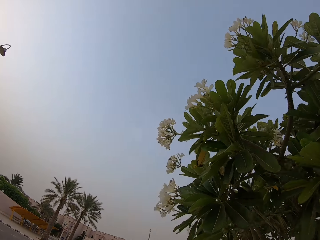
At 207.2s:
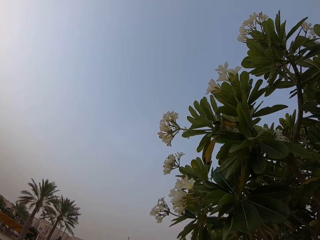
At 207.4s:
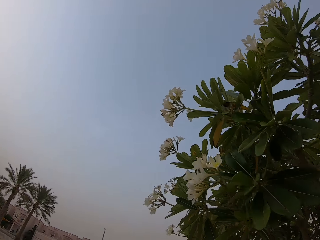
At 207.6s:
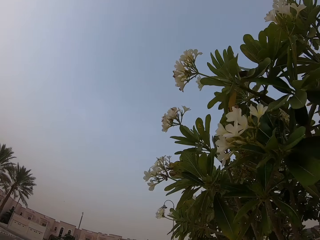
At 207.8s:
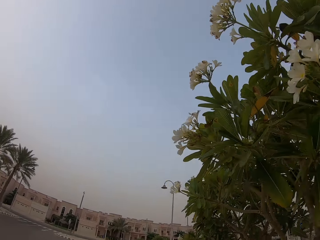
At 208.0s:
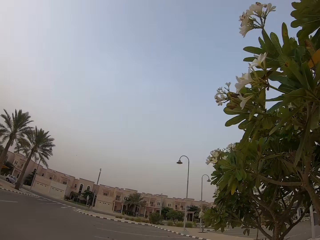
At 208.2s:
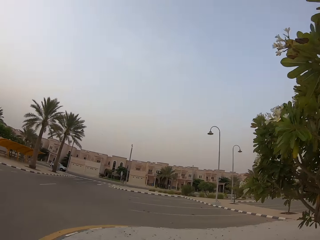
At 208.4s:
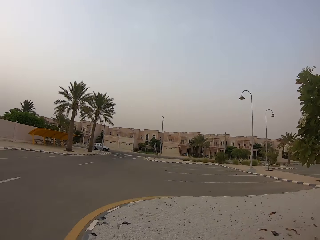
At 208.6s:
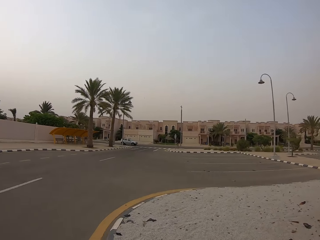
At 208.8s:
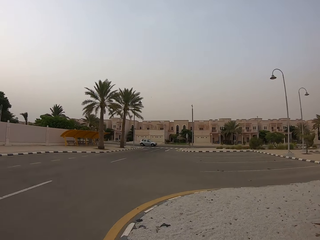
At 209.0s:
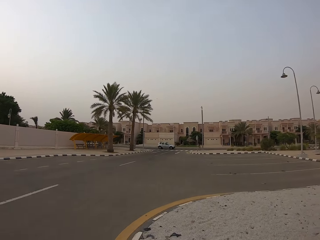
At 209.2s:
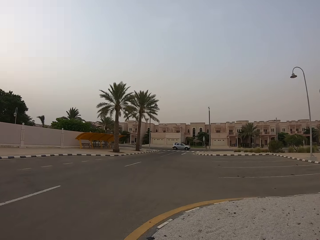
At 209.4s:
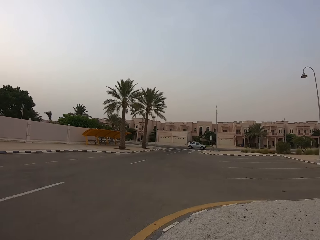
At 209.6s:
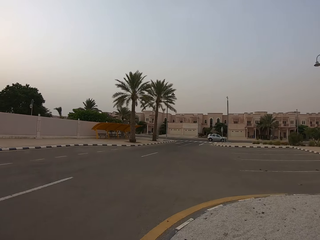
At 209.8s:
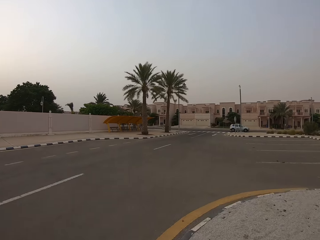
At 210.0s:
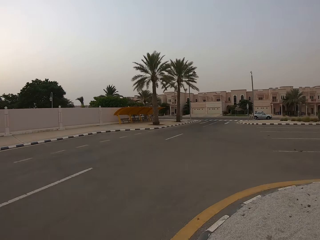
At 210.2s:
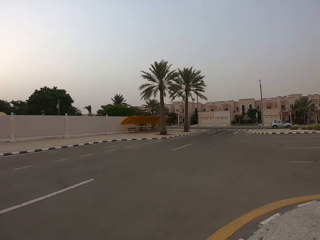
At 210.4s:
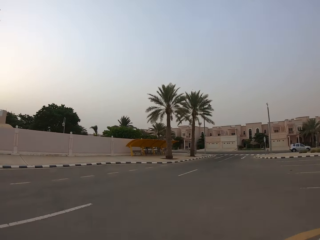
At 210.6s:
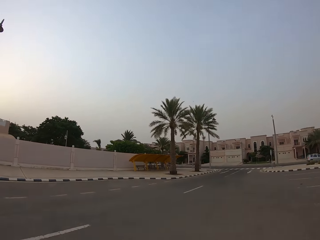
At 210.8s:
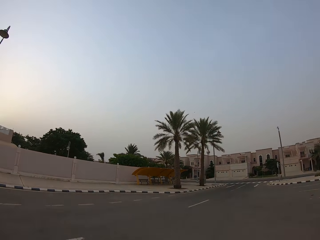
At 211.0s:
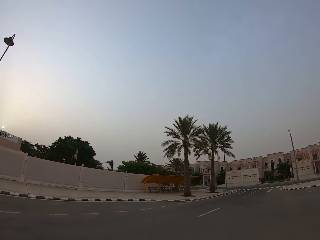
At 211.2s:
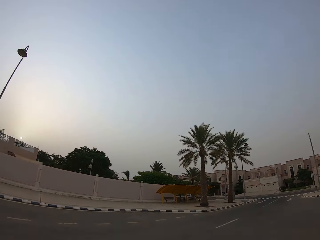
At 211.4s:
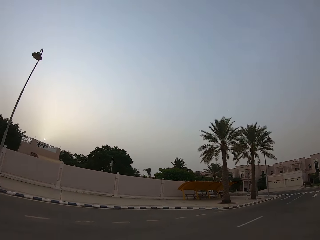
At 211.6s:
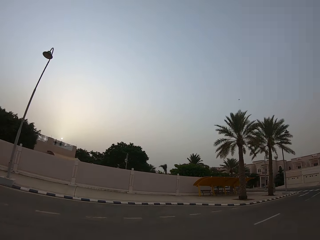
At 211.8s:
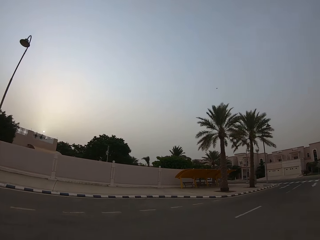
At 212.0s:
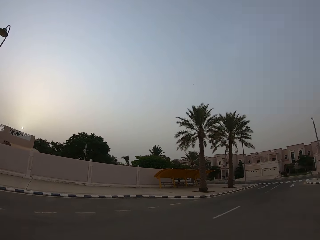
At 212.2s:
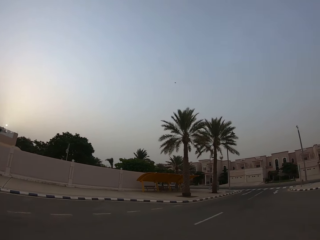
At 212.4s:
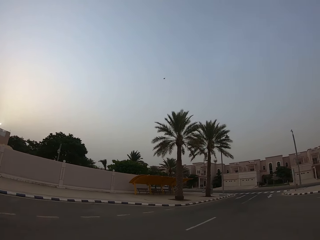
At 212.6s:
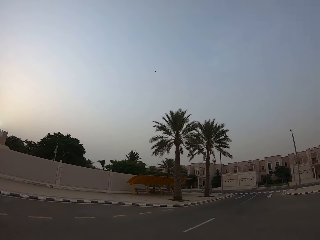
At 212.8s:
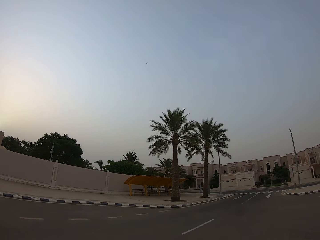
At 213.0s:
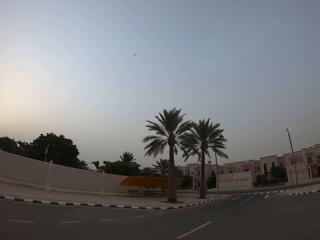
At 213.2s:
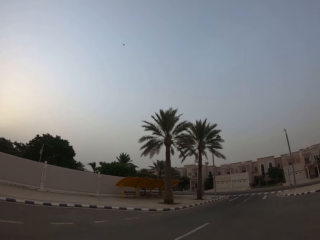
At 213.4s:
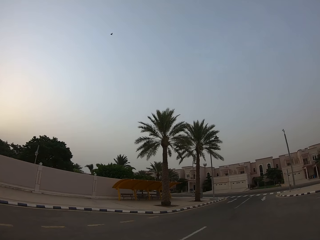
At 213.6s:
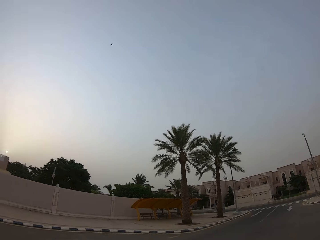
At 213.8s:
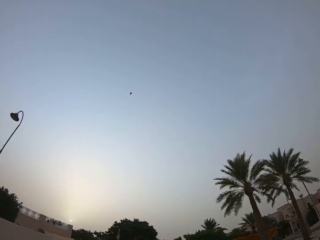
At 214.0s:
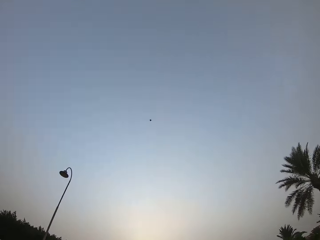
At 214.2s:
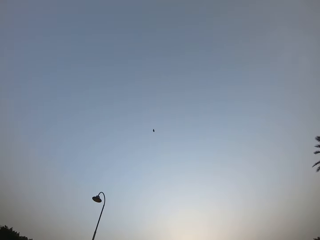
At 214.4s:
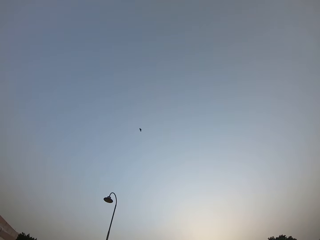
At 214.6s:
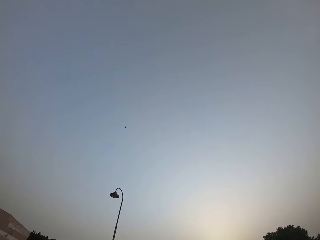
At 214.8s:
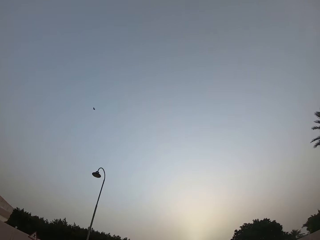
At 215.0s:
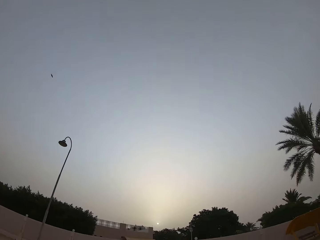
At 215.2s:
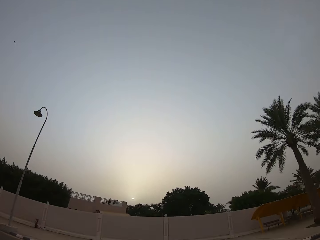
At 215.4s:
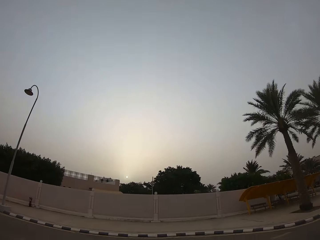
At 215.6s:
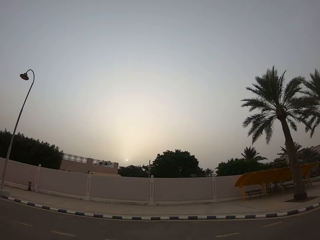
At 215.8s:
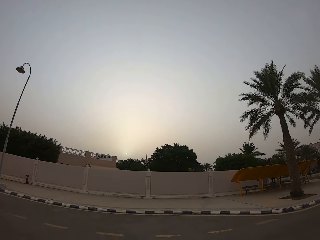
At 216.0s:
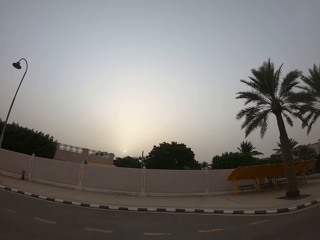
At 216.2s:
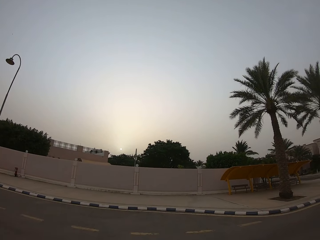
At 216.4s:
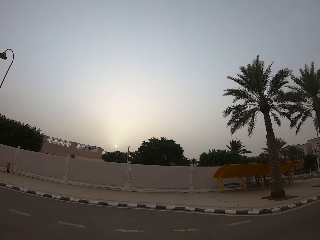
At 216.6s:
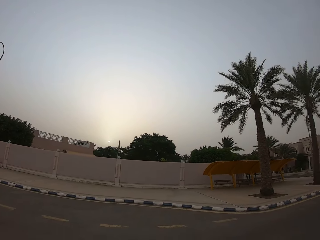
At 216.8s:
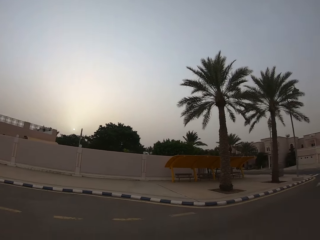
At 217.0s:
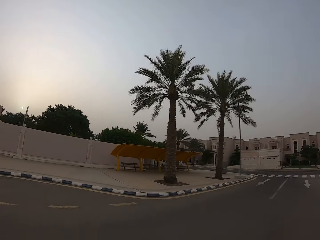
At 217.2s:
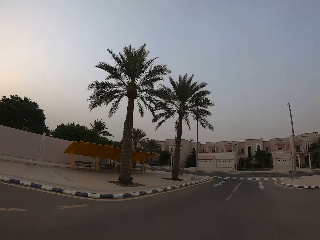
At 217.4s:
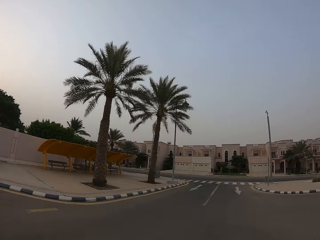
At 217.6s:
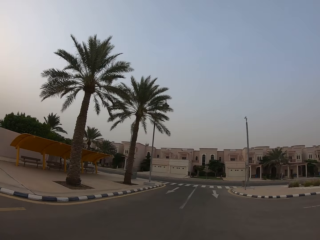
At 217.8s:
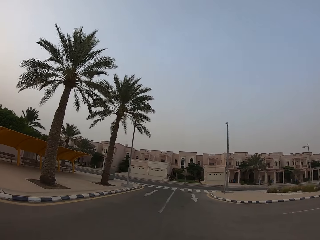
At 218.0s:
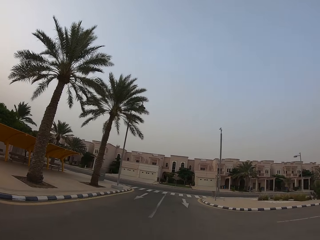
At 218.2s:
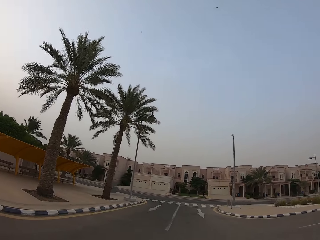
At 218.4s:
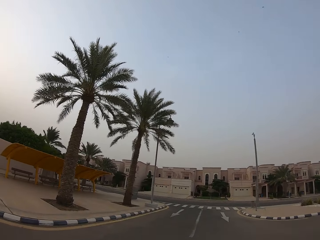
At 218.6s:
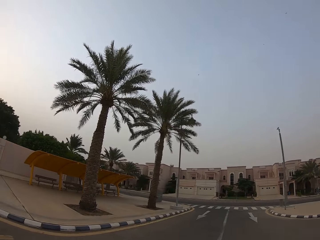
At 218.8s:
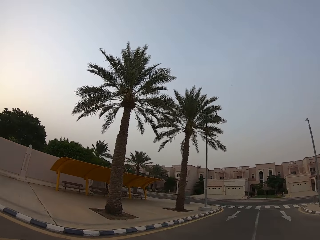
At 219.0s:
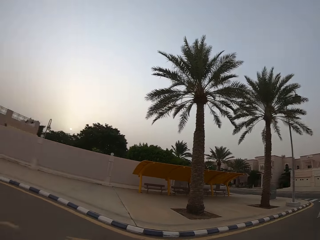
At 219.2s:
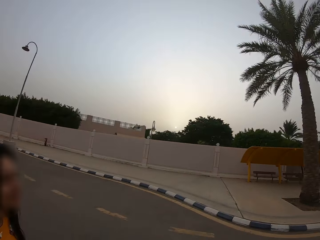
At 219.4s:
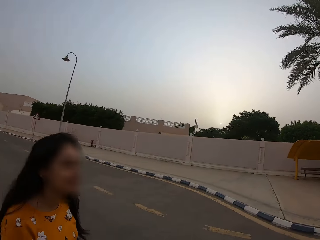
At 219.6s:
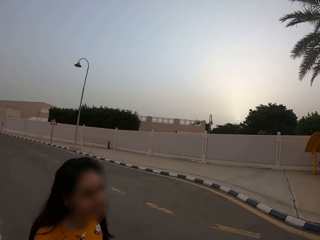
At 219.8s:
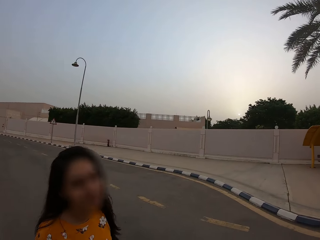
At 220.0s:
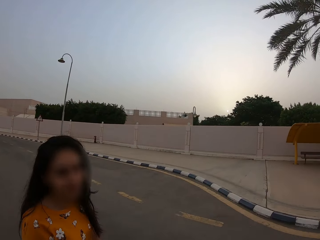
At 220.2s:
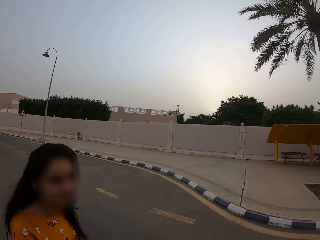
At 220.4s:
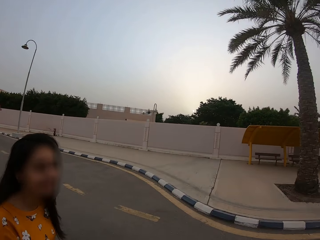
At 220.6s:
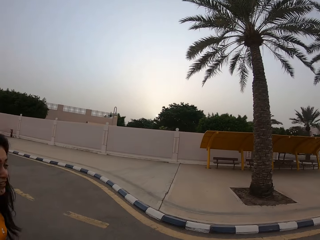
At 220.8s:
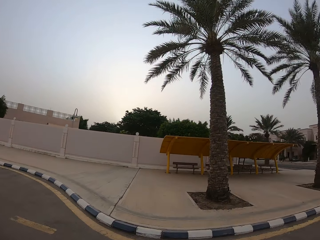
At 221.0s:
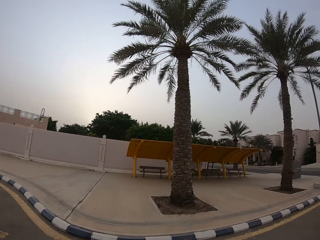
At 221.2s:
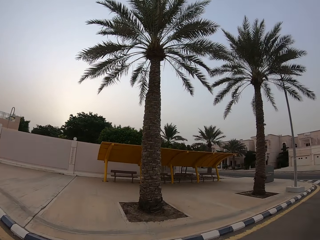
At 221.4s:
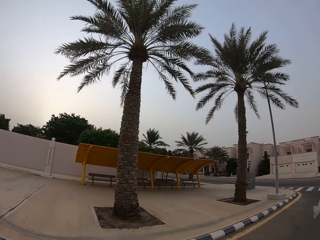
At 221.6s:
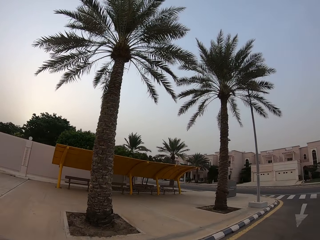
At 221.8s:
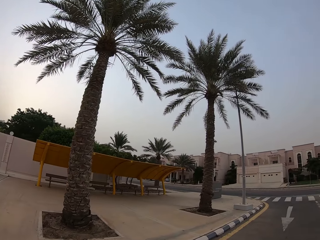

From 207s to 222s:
The camera wearer looks at the vehicle. They walk on the road. They look at the bird. They walk on the road. They look at the passenger shade. They walk beside a lady on the road. The lady looks at the camera wearer.

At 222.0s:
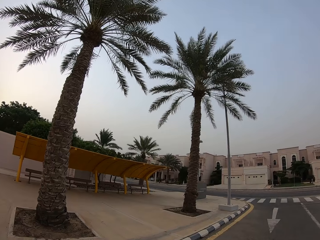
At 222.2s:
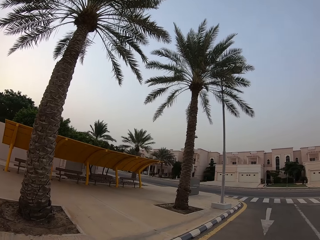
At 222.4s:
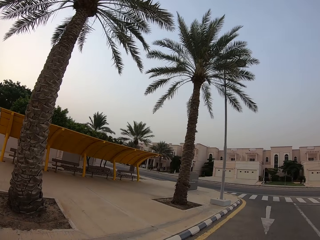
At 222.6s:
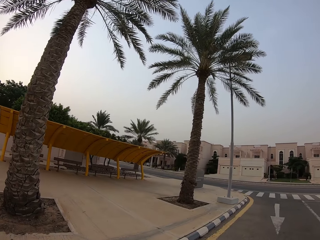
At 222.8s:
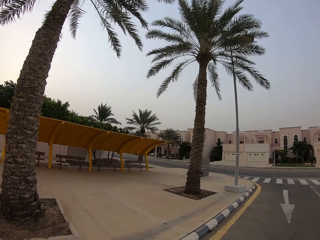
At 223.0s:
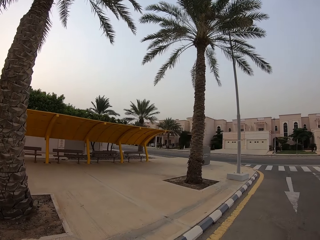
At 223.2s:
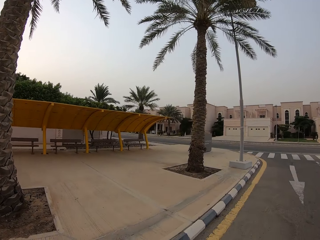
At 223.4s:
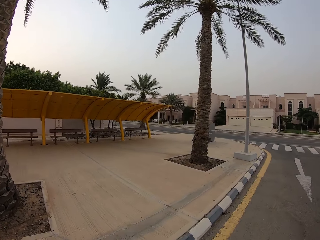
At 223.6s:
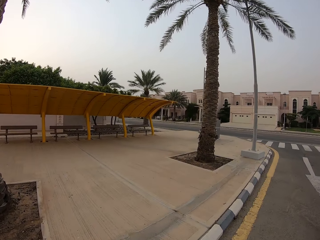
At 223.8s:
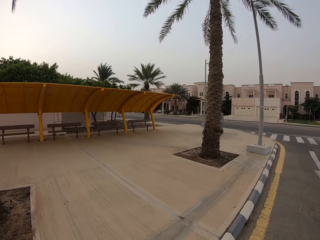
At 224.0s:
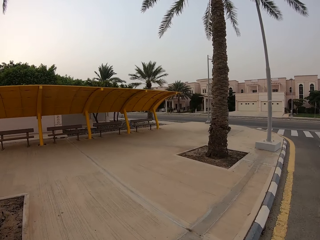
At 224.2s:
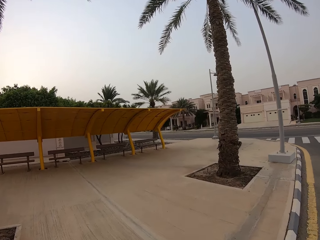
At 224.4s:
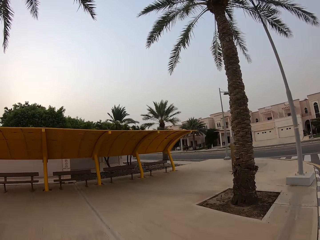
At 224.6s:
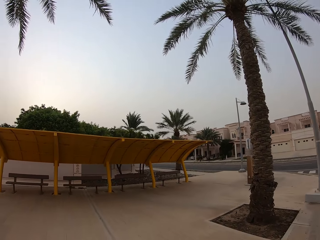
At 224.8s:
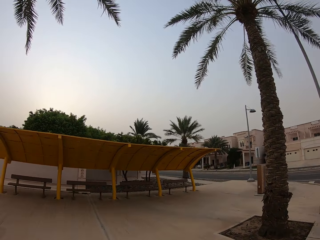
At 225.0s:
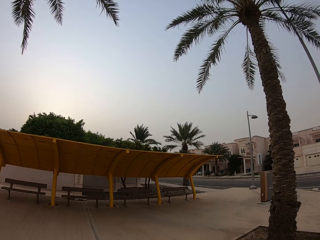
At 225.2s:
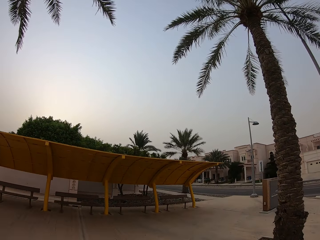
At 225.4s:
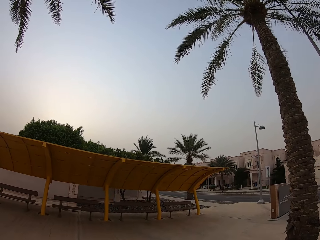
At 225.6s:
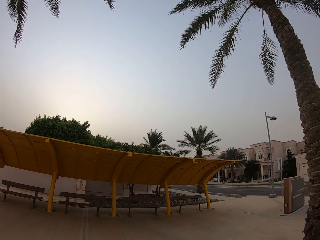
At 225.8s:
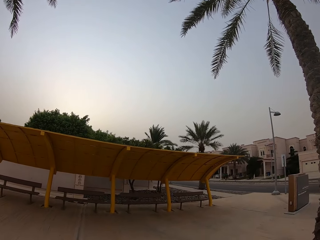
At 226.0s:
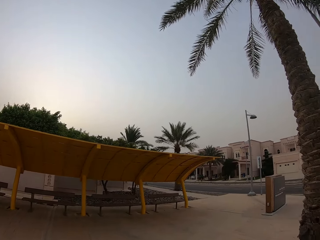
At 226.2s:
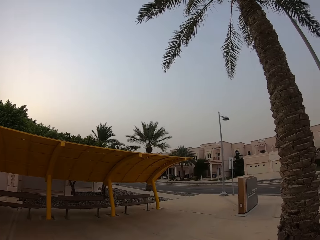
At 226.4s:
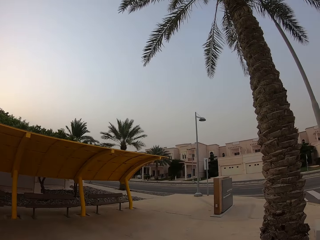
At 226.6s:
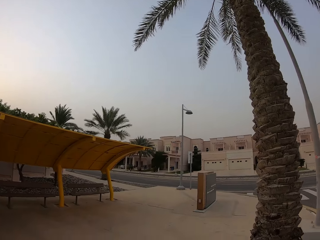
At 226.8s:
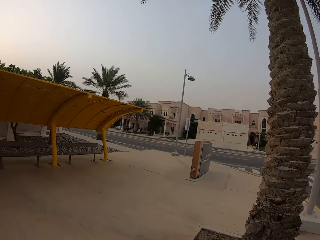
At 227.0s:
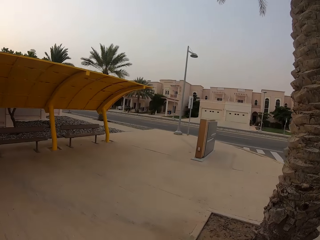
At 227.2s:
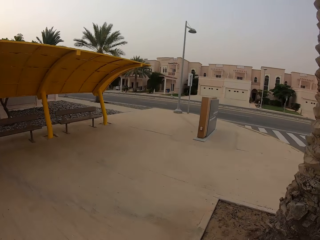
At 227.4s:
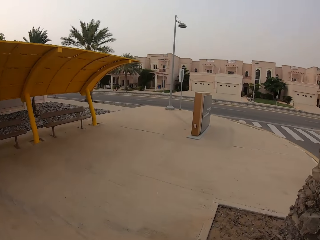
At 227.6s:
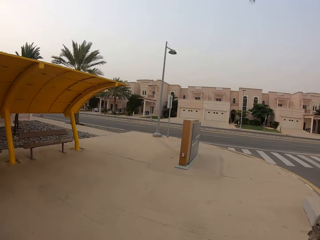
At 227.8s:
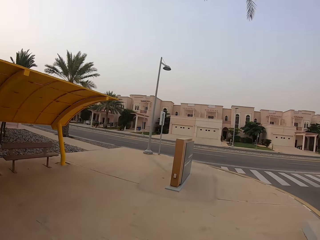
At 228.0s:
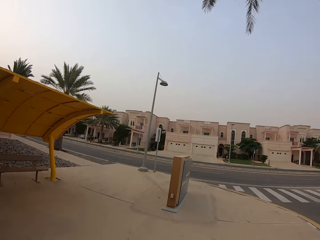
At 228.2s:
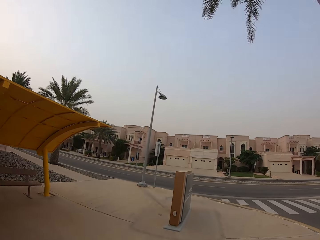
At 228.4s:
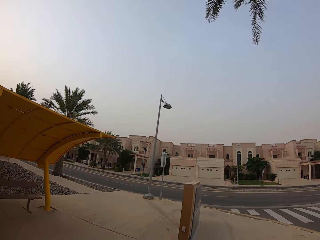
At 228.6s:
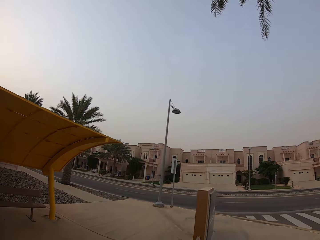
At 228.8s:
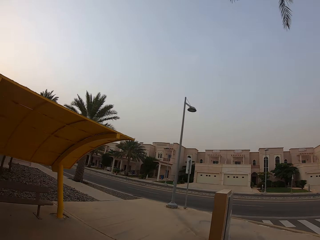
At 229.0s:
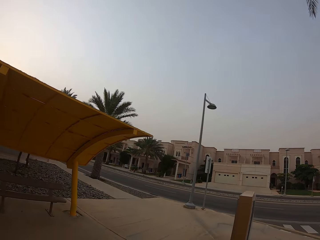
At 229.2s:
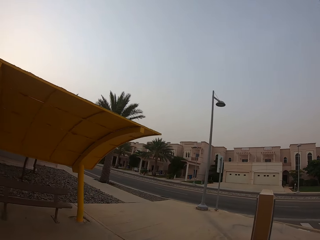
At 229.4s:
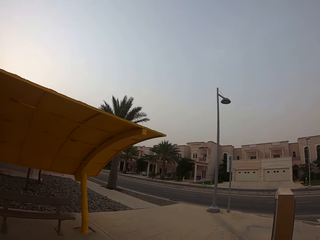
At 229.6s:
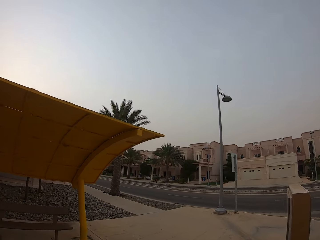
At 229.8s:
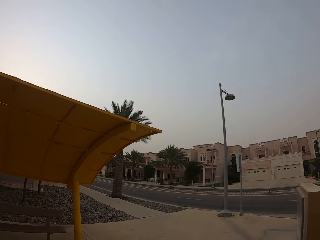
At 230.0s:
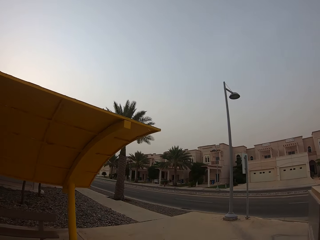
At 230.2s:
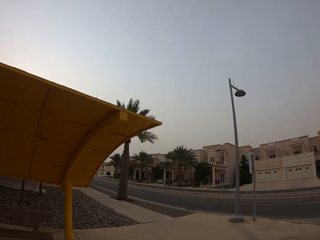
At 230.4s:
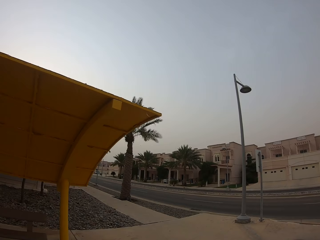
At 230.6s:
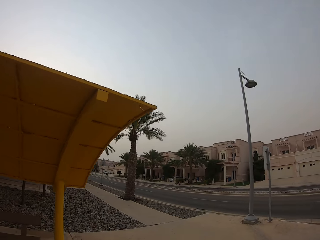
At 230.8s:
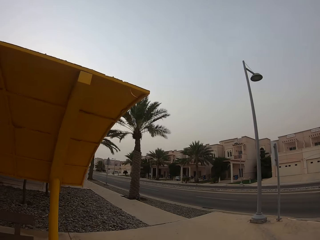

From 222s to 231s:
The camera wearer gets on the pavement and walks towards the waiting bay.
